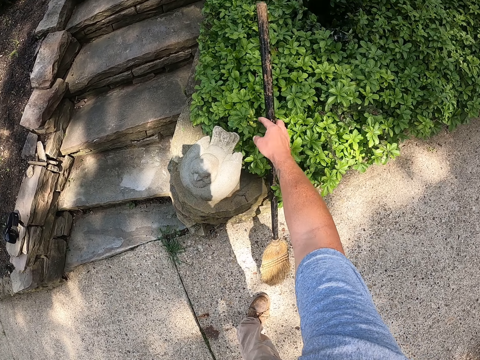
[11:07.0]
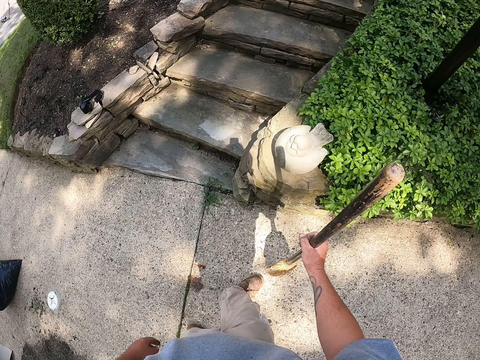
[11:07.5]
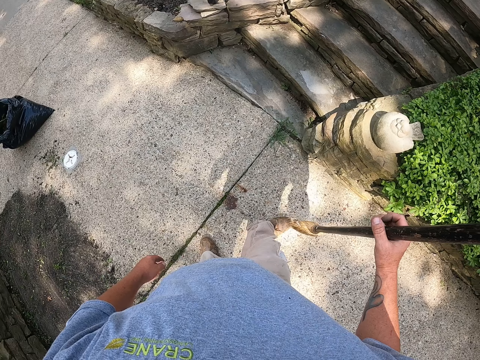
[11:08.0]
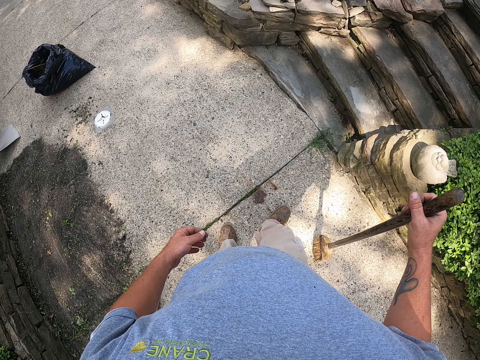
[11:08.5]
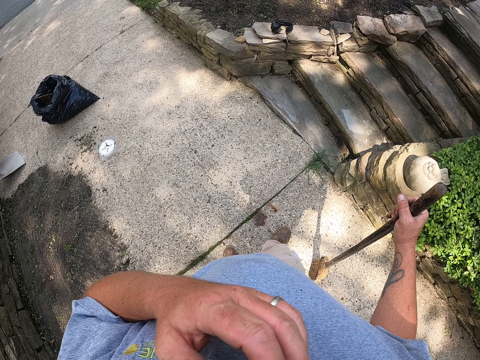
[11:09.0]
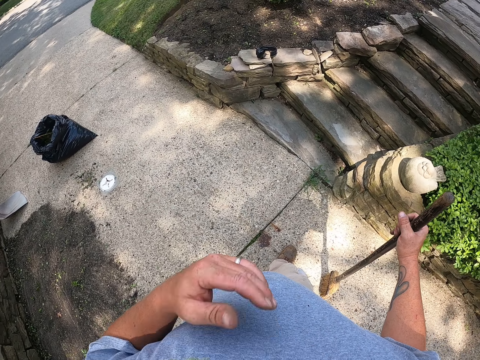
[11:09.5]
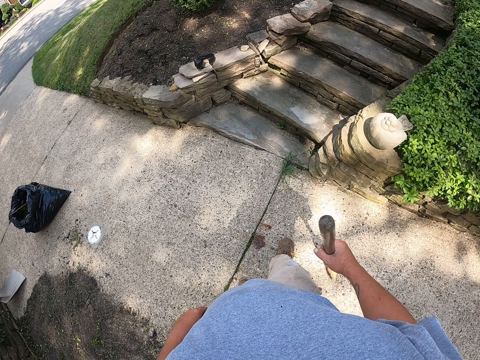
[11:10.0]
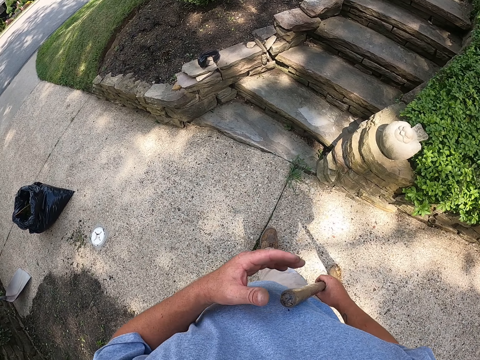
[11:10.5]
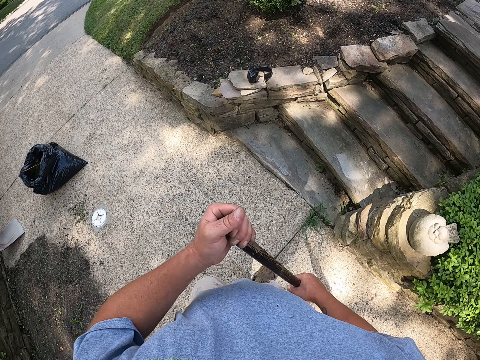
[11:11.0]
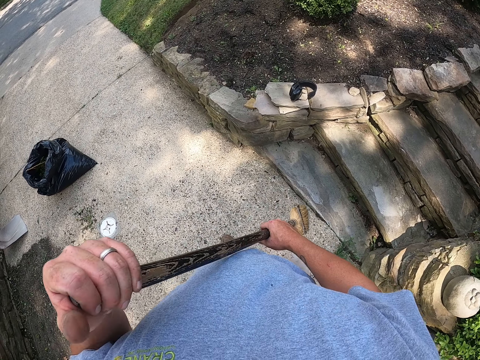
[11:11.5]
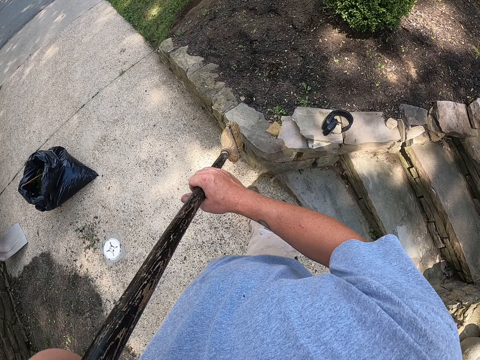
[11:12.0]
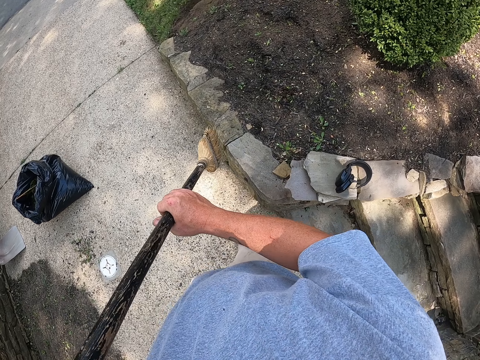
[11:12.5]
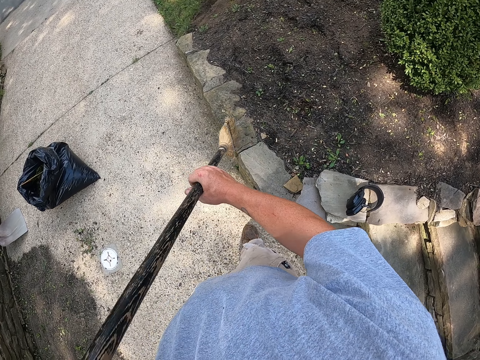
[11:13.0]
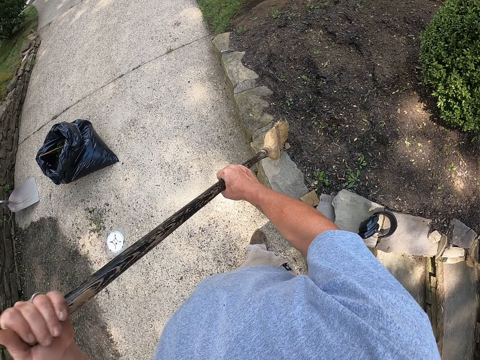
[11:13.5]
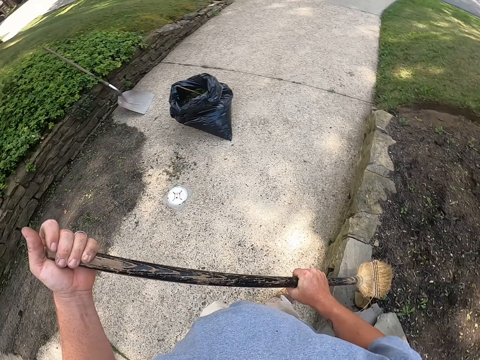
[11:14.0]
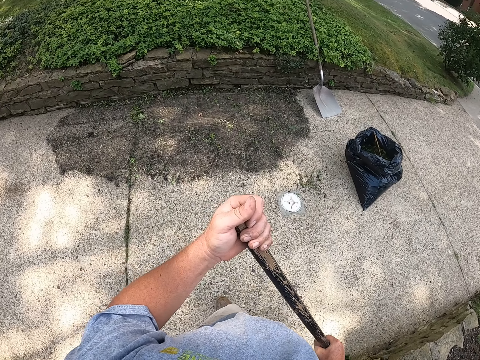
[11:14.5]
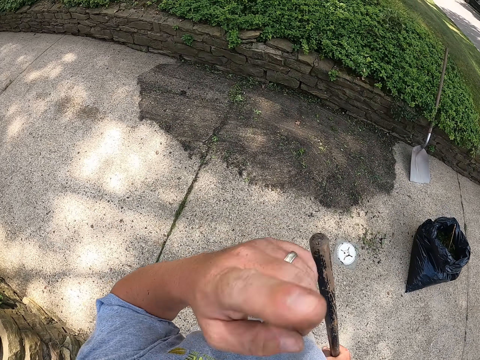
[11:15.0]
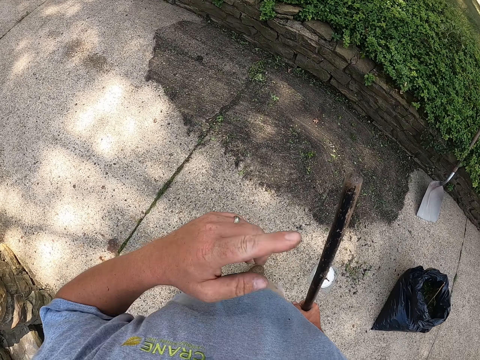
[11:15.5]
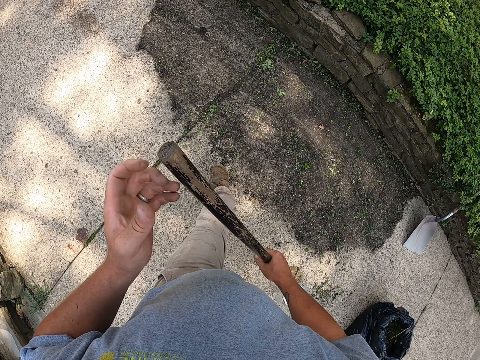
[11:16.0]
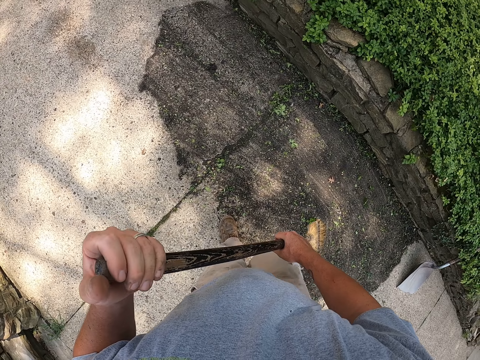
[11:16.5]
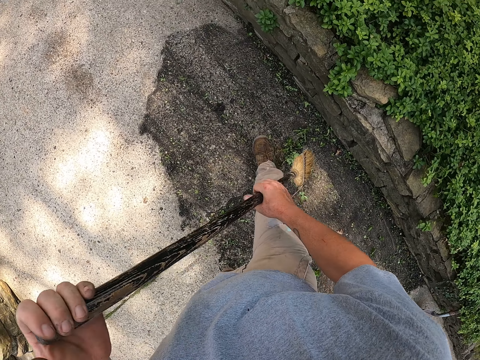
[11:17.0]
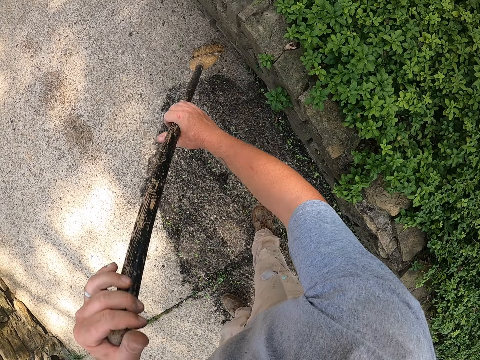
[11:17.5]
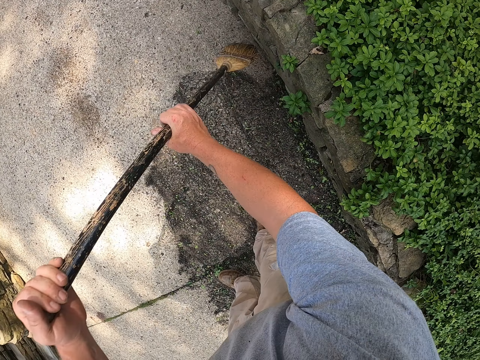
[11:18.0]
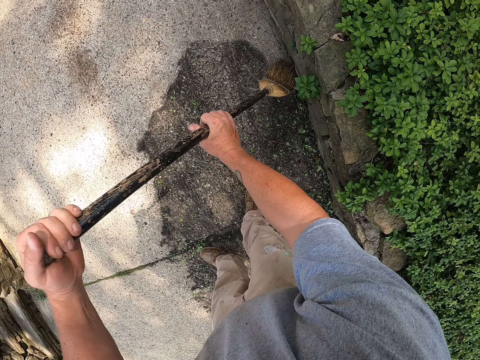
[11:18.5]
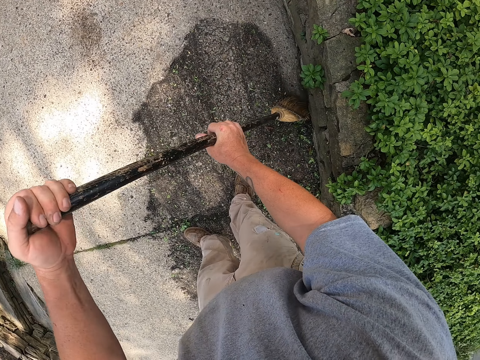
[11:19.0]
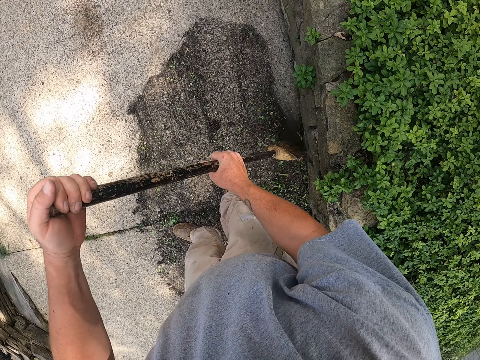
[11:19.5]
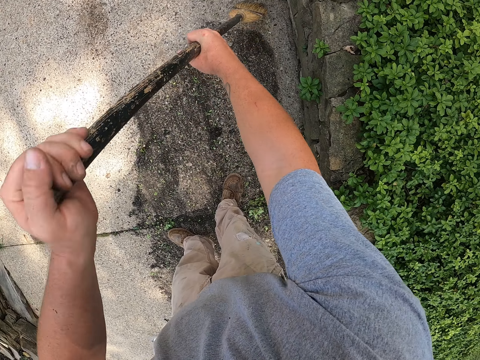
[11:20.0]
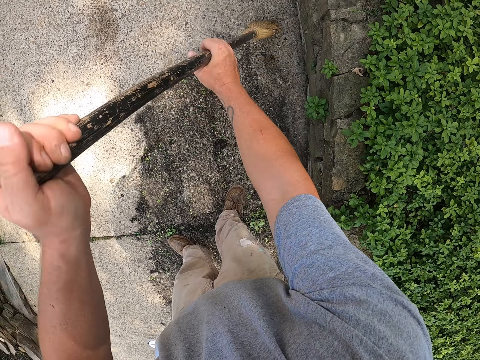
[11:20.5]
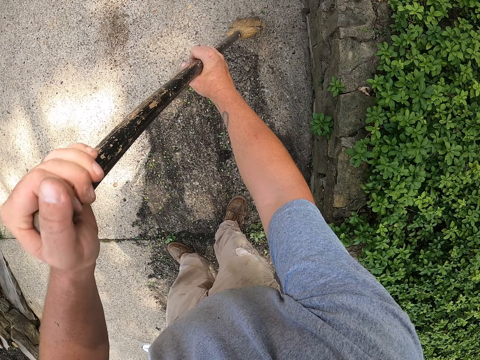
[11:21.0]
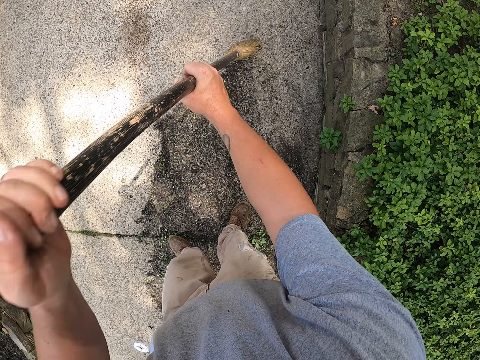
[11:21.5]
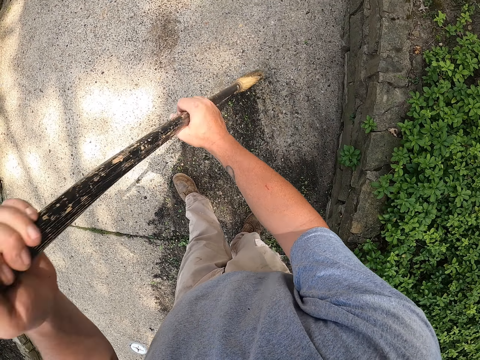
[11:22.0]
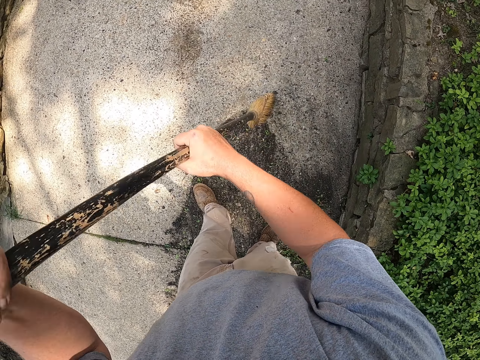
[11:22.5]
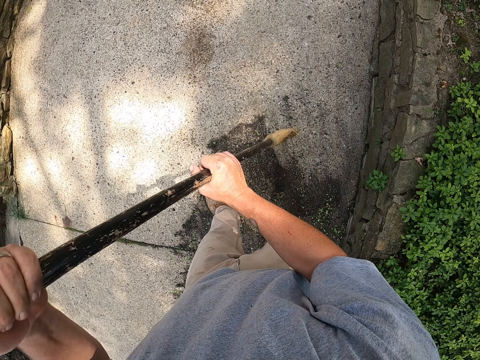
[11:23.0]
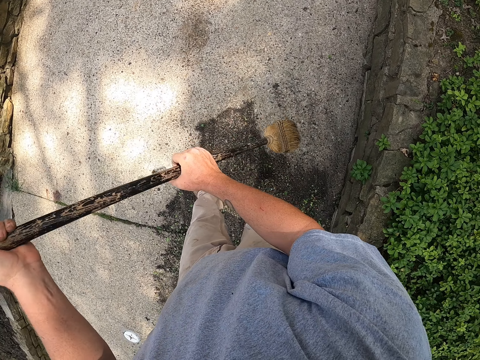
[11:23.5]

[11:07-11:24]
The camera wearer picks up a broom. He holds something. He pulls his hand off something. He holds the broom with both hands. He sweeps the slab with the broom. He holds something. He holds the broom with both hands. He sweeps the trash together with the broom.

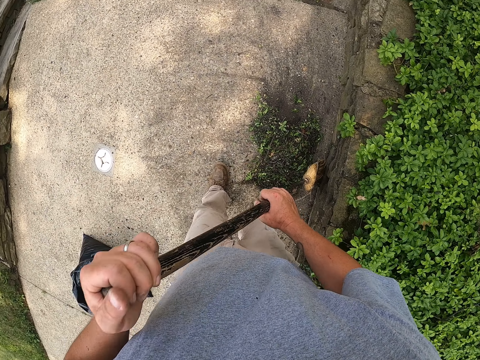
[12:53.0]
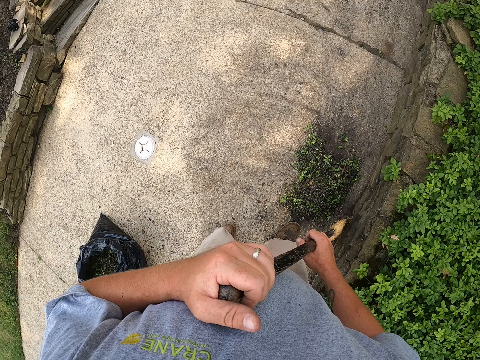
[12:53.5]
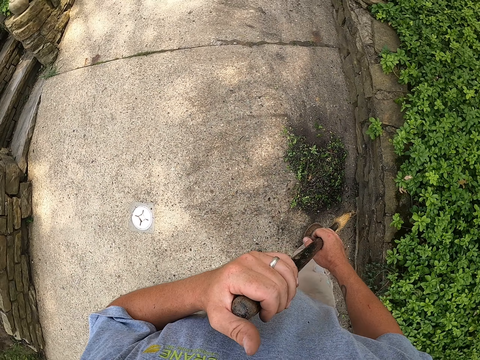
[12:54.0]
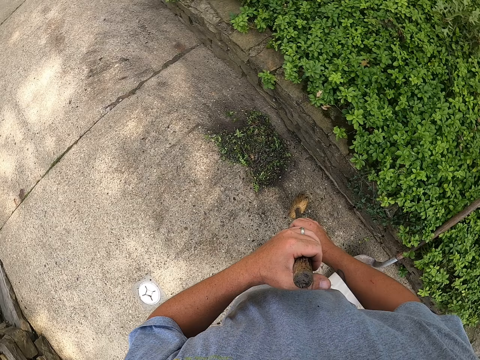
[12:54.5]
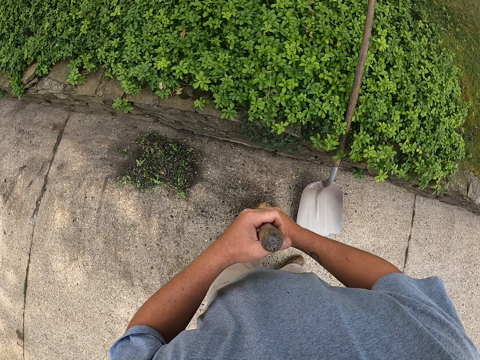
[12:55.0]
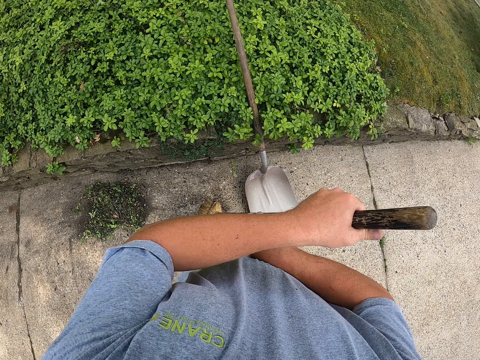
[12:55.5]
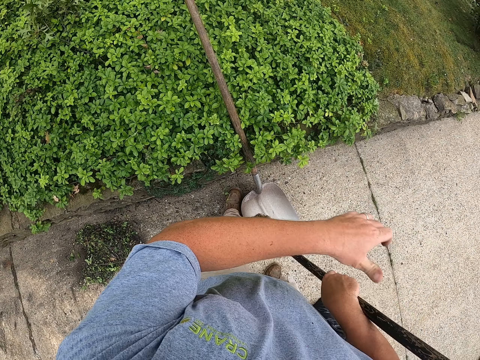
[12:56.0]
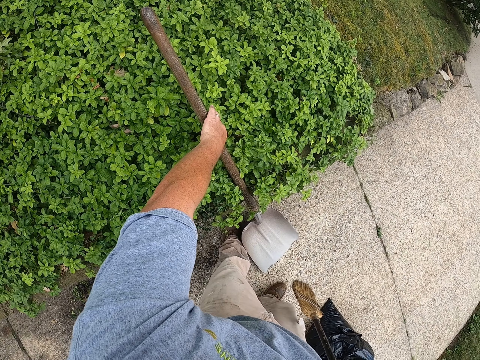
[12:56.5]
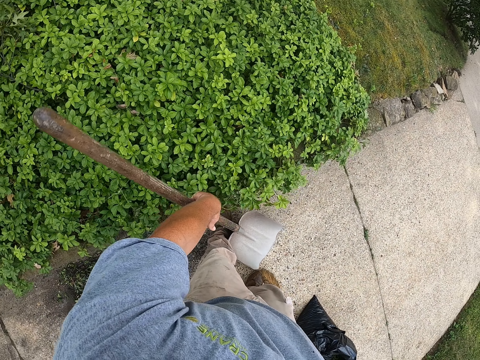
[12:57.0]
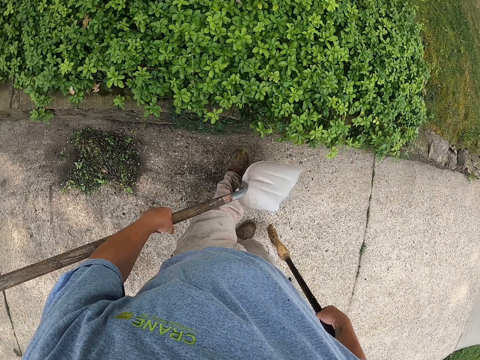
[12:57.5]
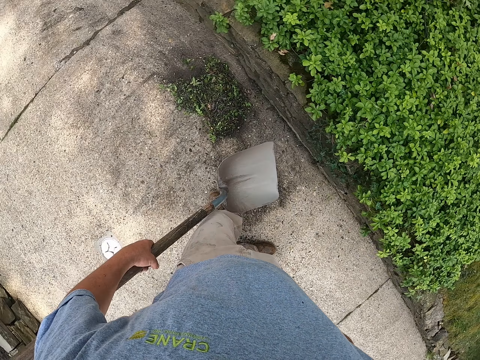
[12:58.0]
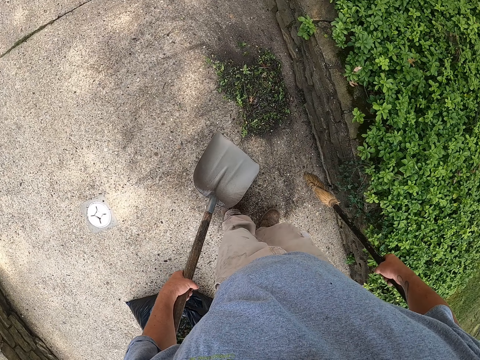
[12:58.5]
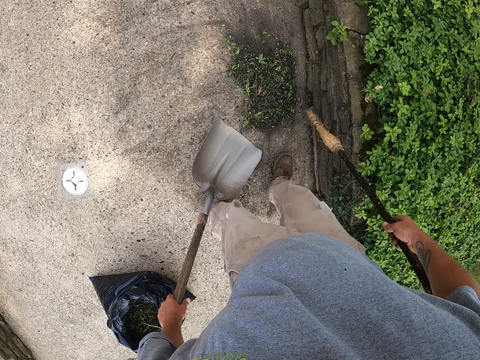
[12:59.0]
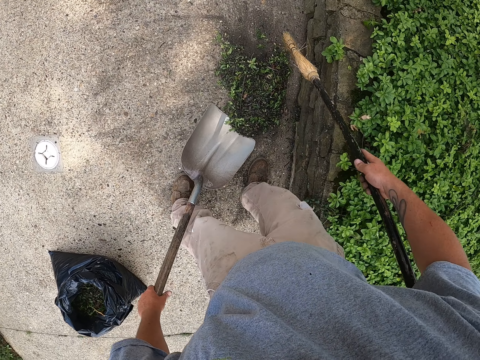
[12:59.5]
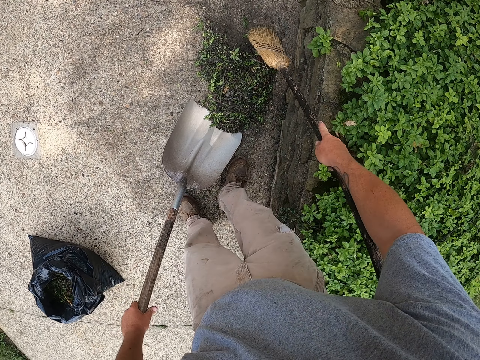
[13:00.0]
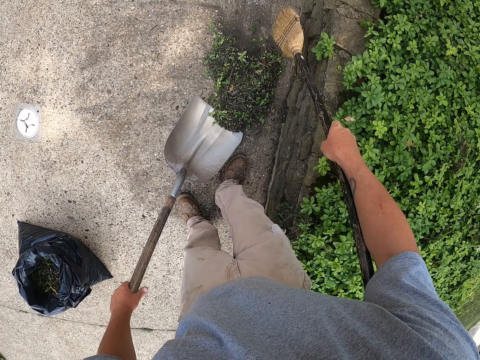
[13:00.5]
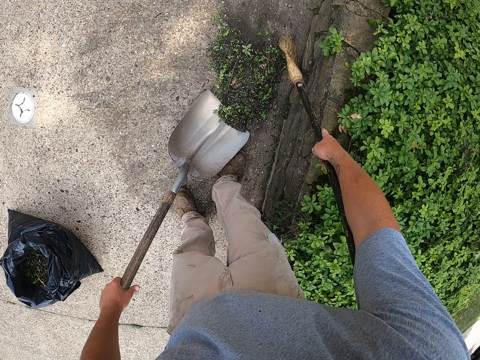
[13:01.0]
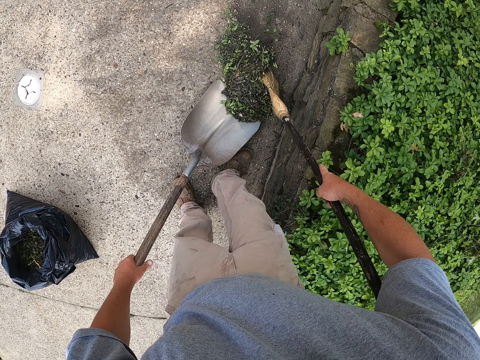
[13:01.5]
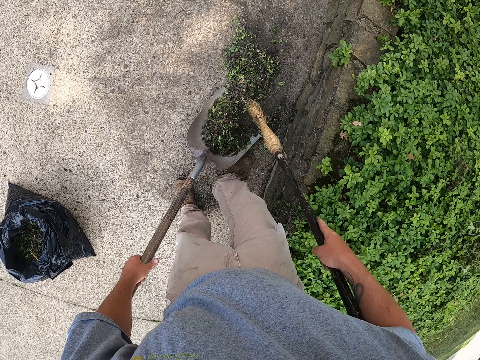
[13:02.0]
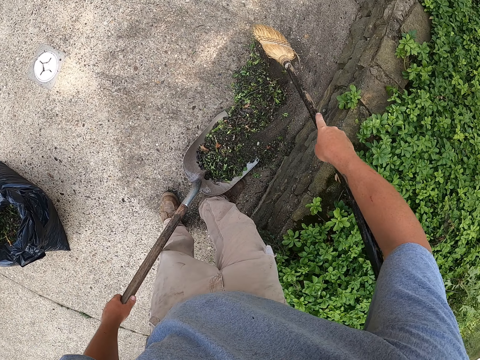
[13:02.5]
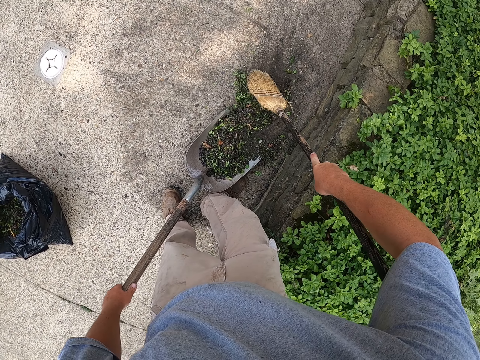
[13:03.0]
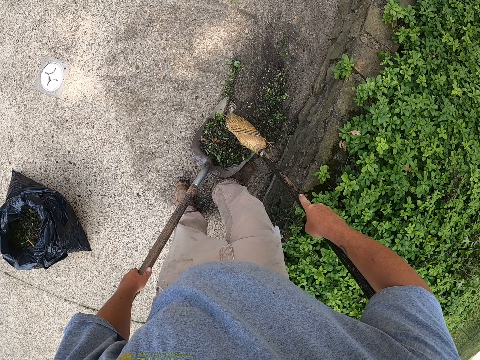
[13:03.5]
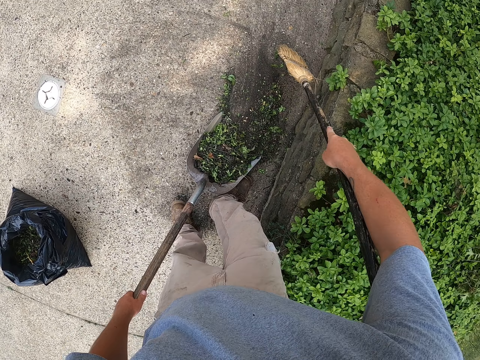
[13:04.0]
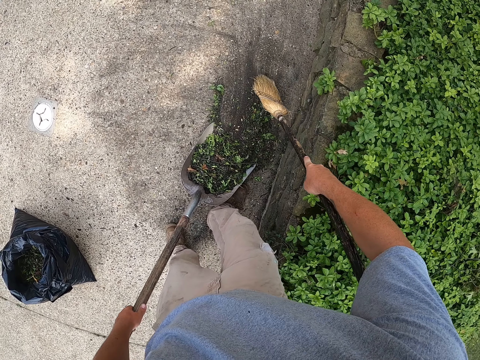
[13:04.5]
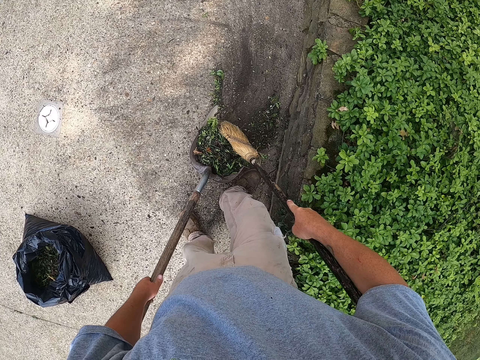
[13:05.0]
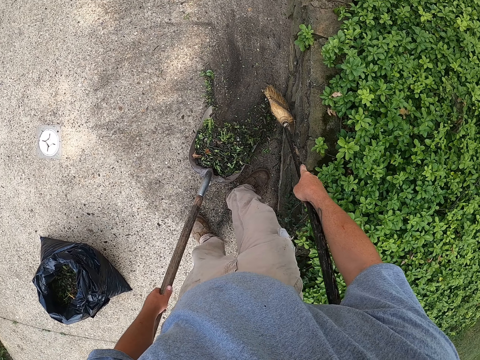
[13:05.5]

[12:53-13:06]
The camera wearer sticks the broom on the floor. He lifts the broom off the floor. He pulls his hand off the broom. He picks up a spade. He turns around. He puts litter on the spade with the broom.
